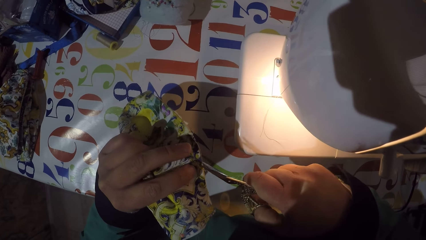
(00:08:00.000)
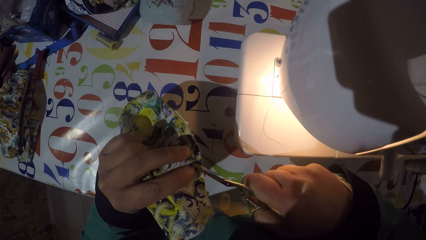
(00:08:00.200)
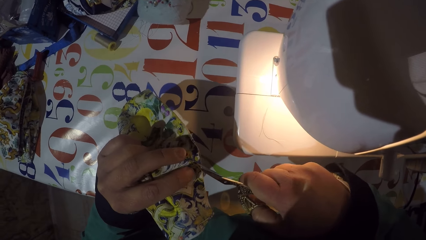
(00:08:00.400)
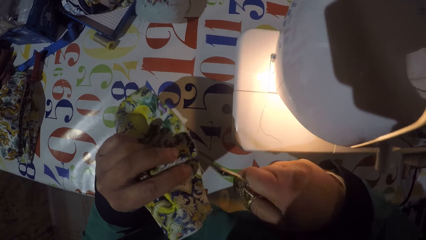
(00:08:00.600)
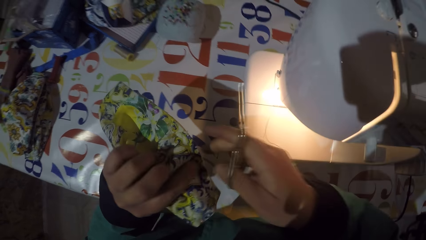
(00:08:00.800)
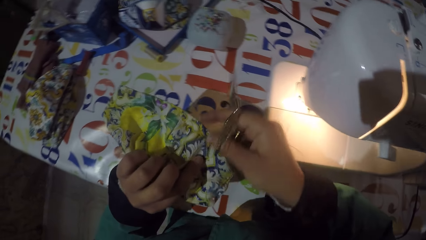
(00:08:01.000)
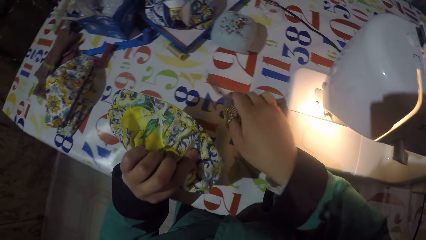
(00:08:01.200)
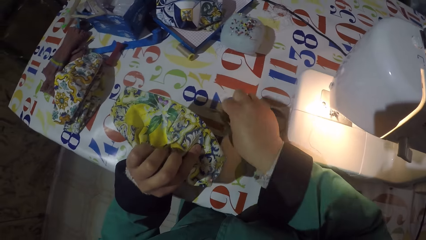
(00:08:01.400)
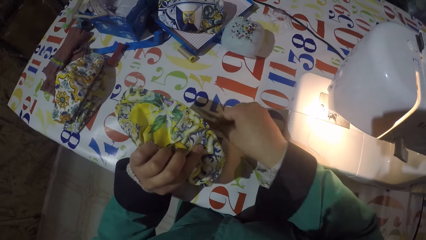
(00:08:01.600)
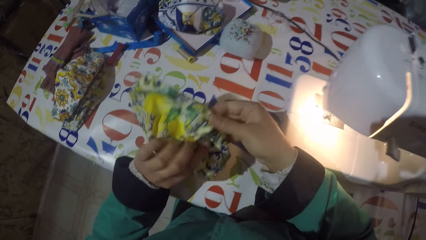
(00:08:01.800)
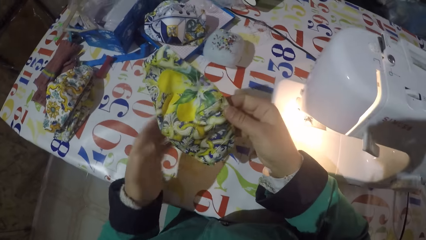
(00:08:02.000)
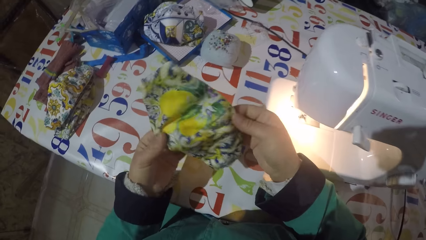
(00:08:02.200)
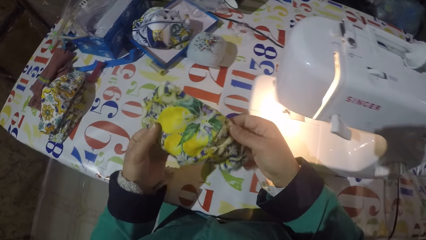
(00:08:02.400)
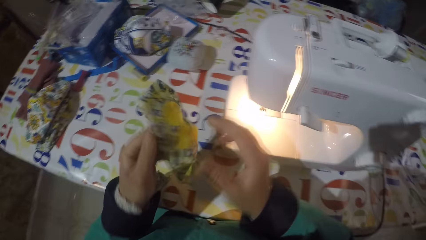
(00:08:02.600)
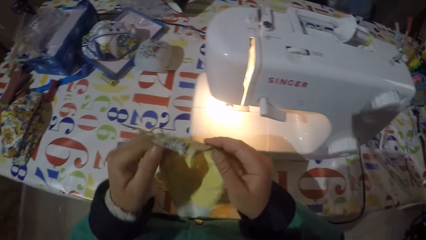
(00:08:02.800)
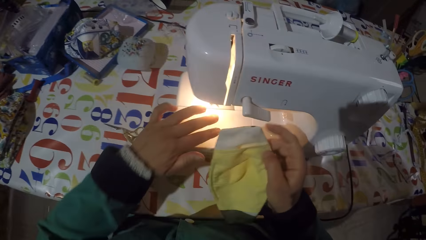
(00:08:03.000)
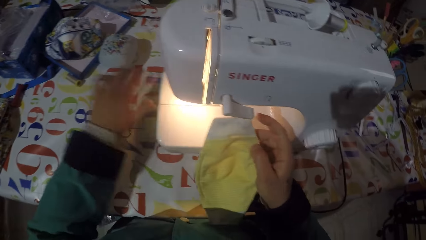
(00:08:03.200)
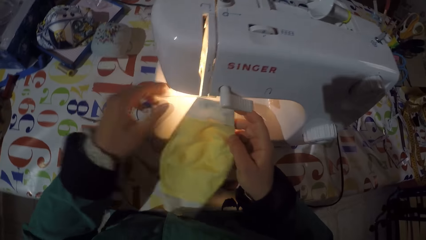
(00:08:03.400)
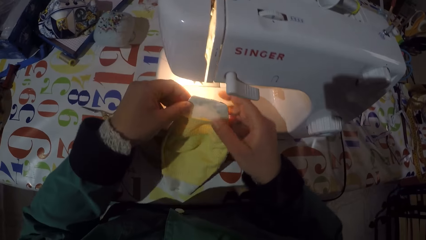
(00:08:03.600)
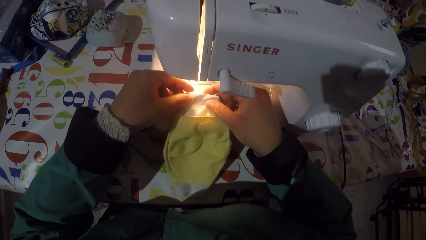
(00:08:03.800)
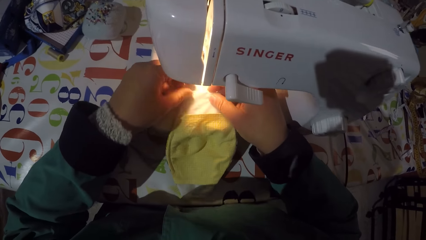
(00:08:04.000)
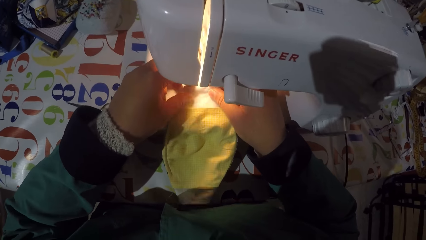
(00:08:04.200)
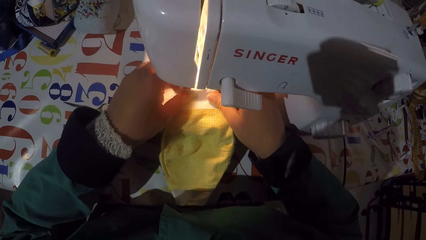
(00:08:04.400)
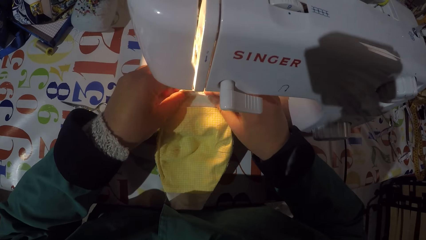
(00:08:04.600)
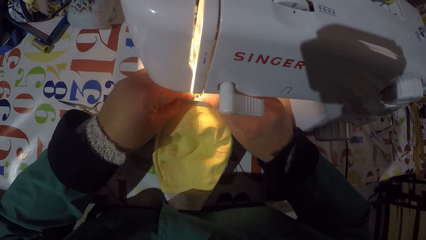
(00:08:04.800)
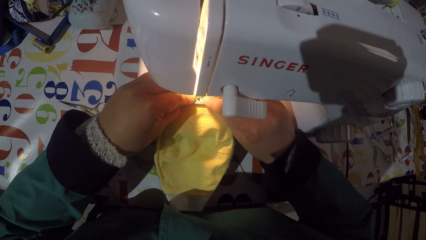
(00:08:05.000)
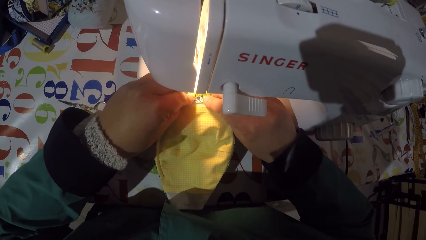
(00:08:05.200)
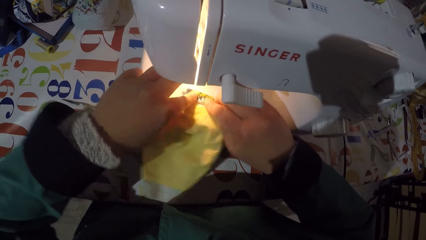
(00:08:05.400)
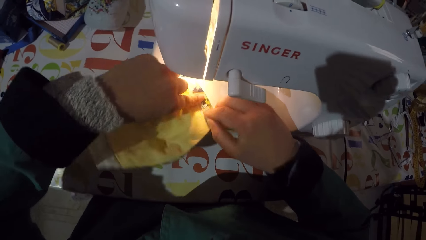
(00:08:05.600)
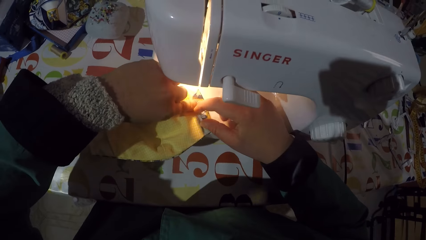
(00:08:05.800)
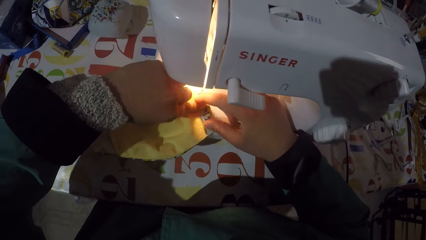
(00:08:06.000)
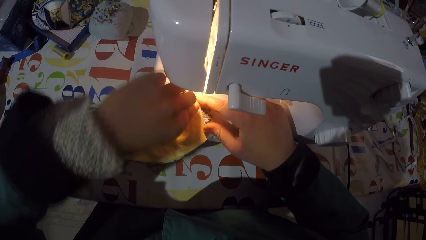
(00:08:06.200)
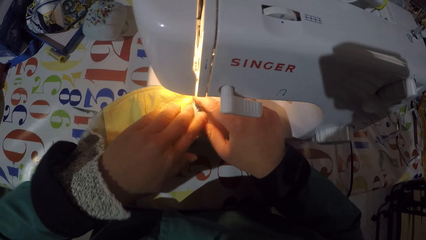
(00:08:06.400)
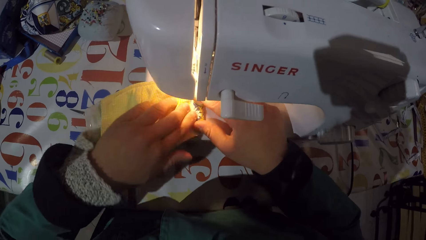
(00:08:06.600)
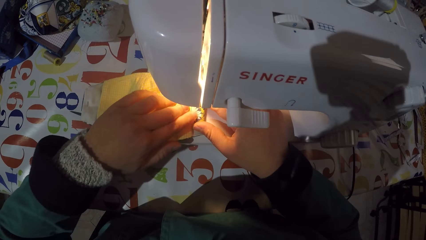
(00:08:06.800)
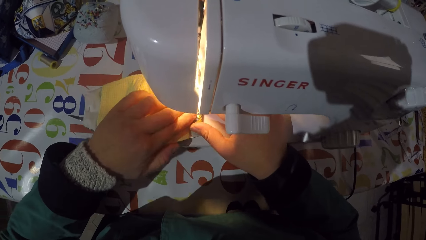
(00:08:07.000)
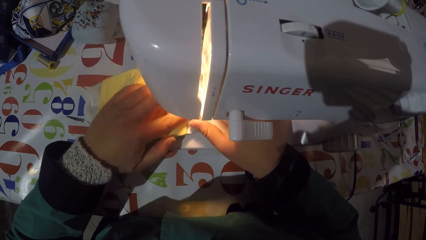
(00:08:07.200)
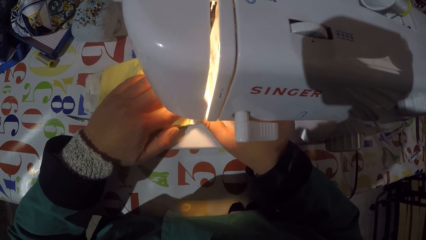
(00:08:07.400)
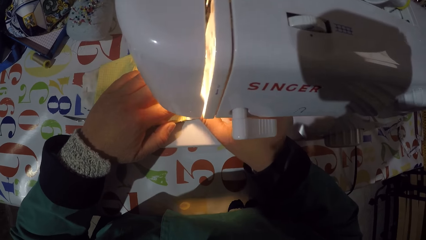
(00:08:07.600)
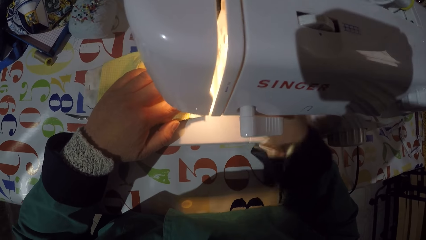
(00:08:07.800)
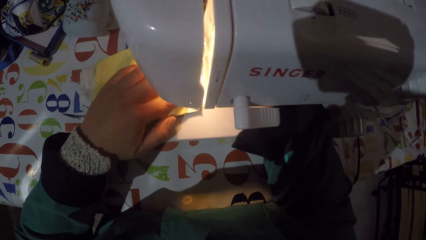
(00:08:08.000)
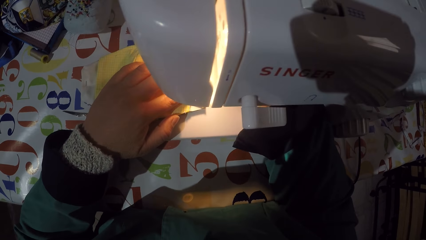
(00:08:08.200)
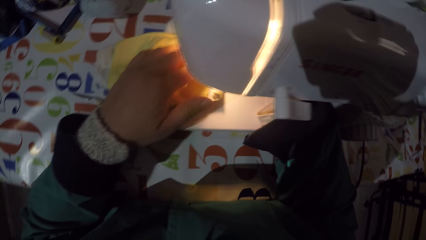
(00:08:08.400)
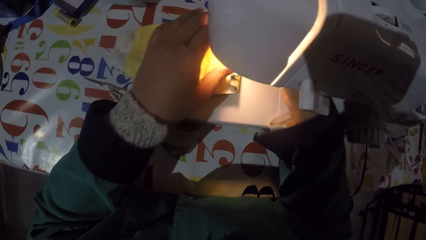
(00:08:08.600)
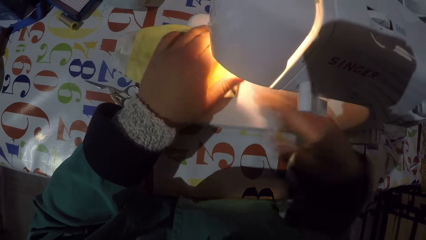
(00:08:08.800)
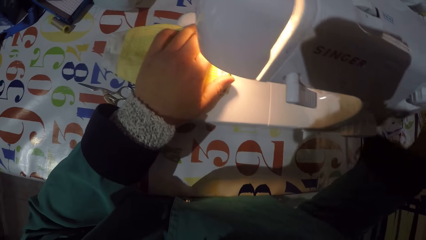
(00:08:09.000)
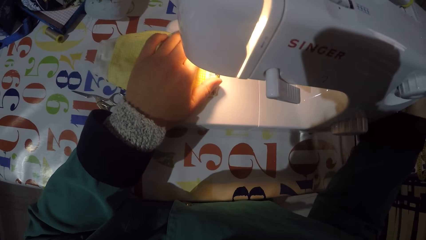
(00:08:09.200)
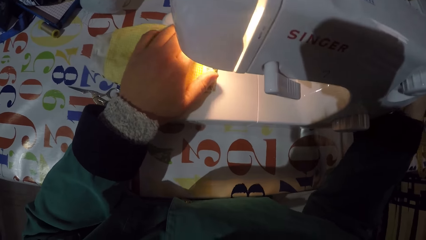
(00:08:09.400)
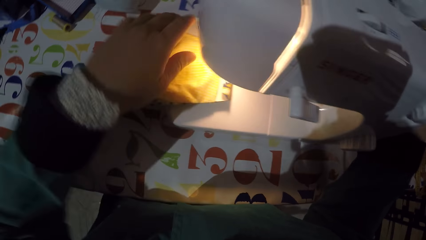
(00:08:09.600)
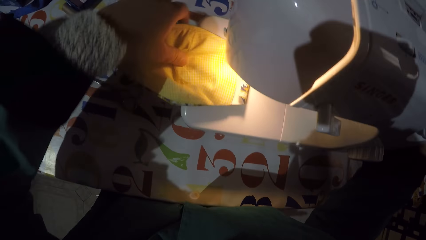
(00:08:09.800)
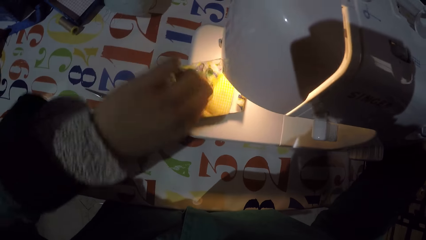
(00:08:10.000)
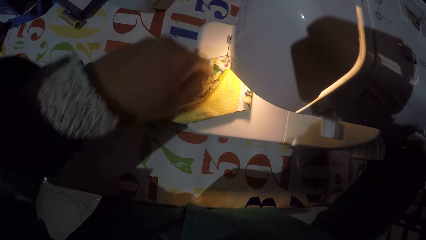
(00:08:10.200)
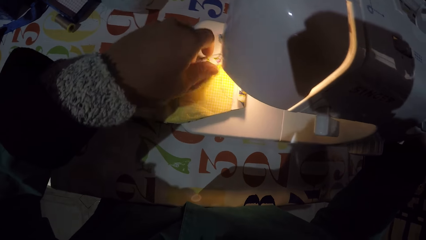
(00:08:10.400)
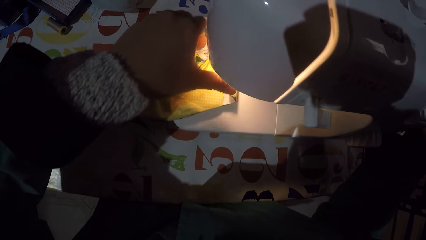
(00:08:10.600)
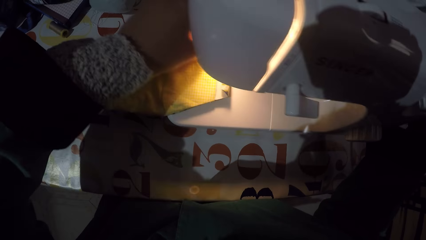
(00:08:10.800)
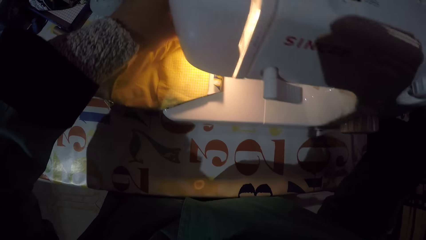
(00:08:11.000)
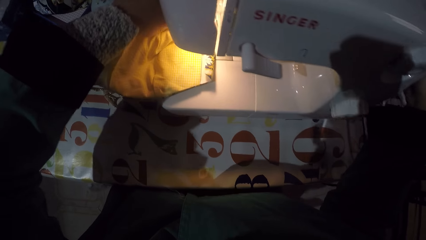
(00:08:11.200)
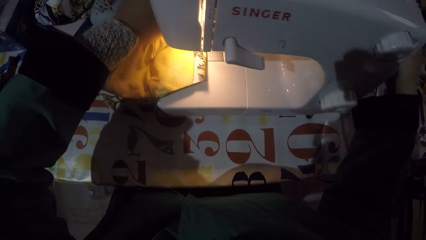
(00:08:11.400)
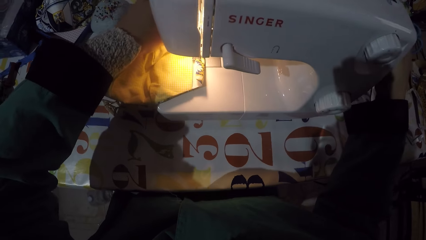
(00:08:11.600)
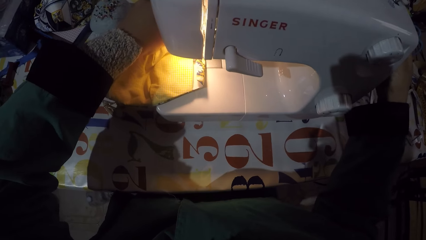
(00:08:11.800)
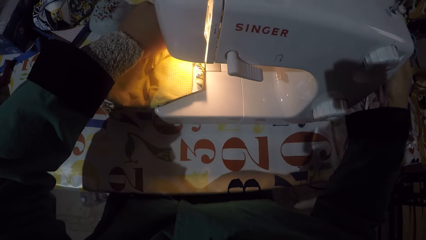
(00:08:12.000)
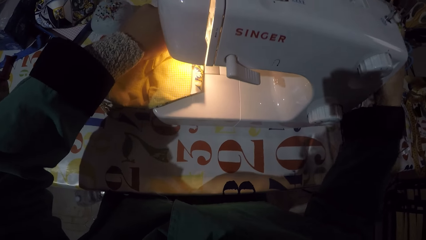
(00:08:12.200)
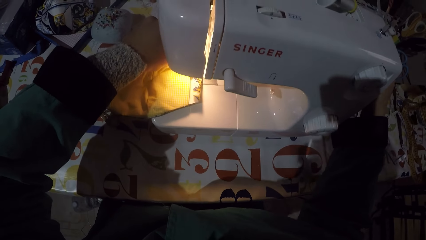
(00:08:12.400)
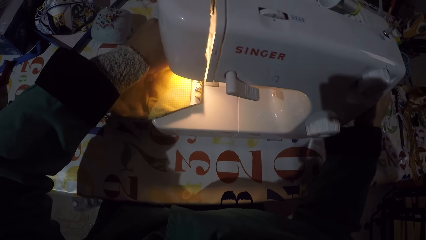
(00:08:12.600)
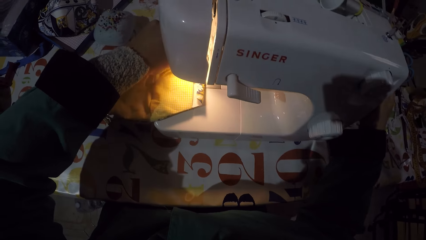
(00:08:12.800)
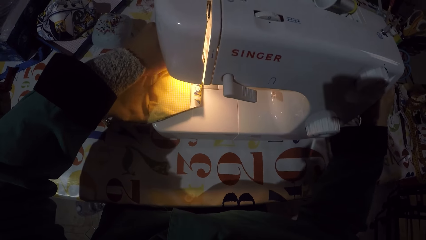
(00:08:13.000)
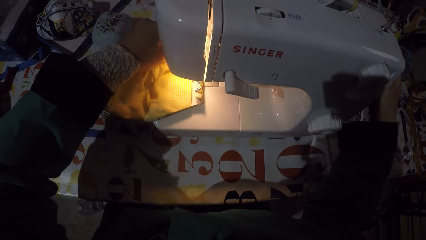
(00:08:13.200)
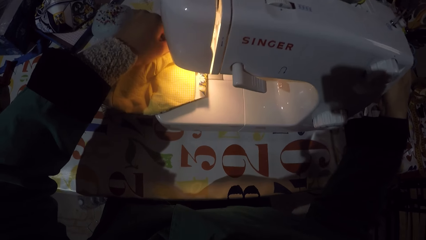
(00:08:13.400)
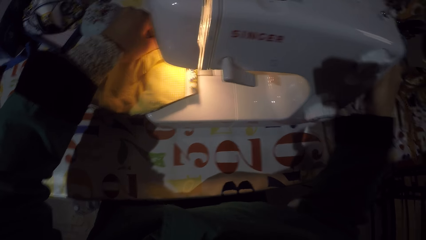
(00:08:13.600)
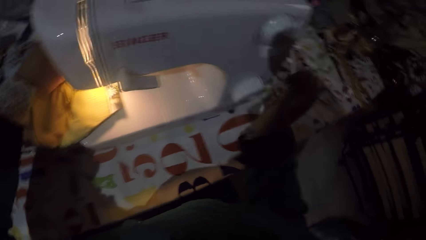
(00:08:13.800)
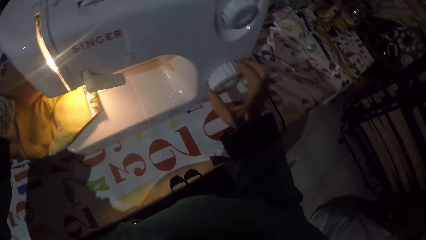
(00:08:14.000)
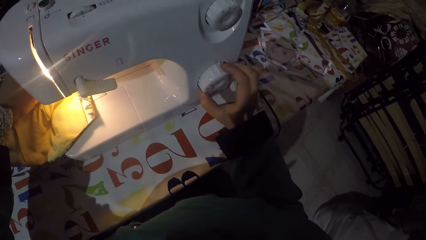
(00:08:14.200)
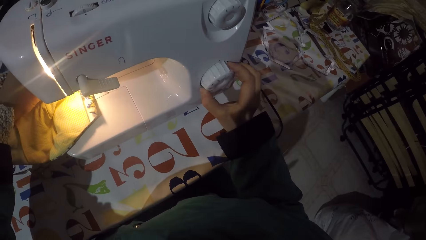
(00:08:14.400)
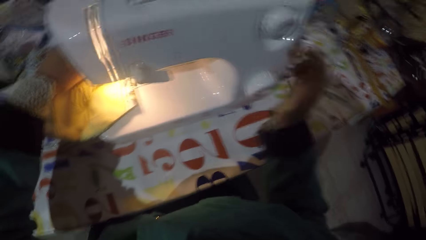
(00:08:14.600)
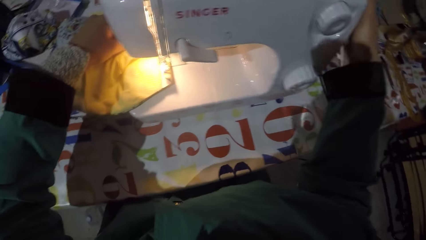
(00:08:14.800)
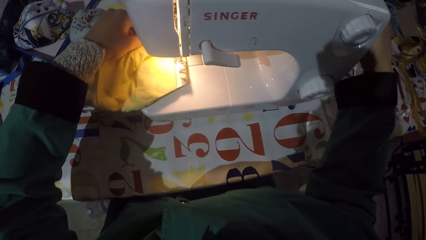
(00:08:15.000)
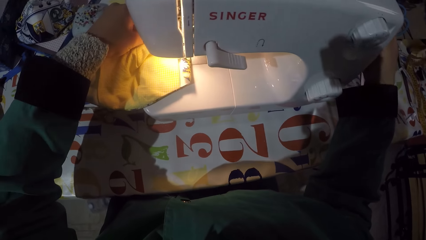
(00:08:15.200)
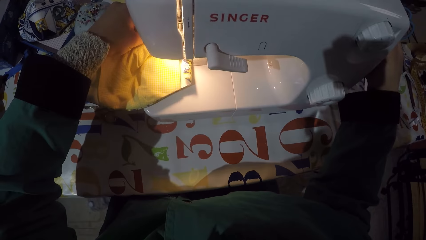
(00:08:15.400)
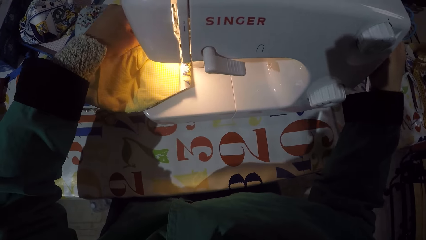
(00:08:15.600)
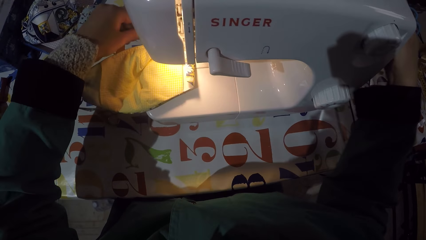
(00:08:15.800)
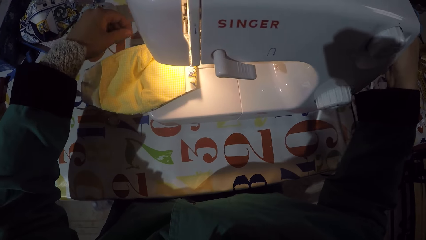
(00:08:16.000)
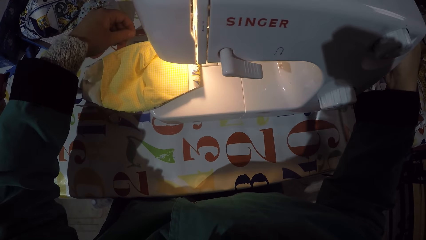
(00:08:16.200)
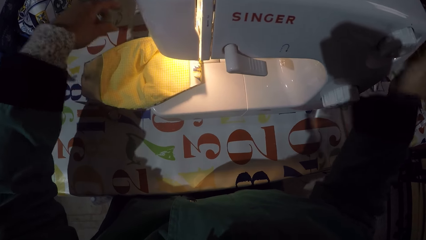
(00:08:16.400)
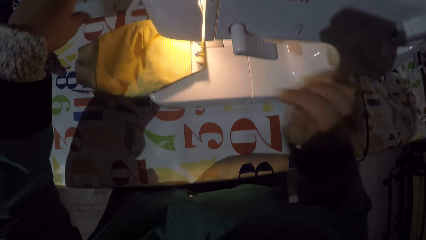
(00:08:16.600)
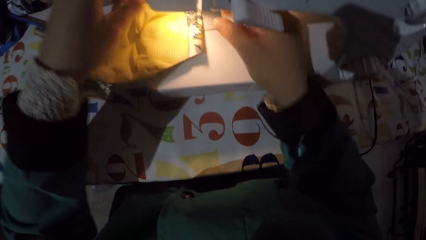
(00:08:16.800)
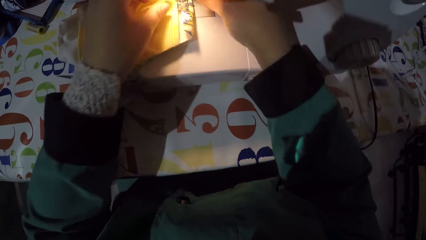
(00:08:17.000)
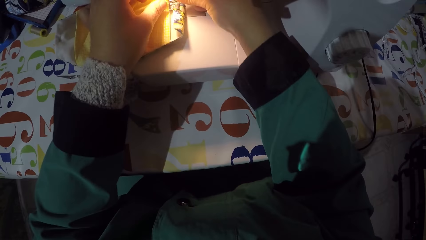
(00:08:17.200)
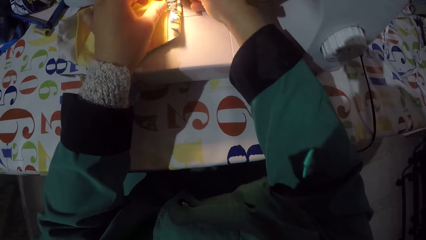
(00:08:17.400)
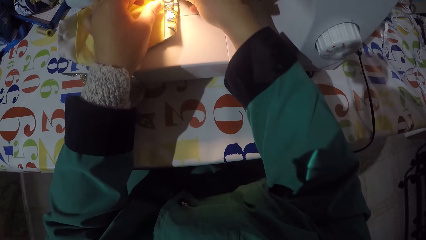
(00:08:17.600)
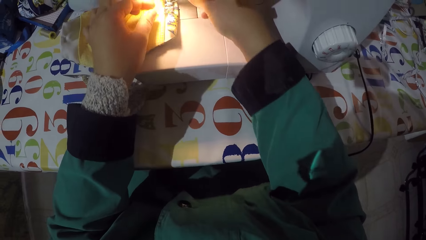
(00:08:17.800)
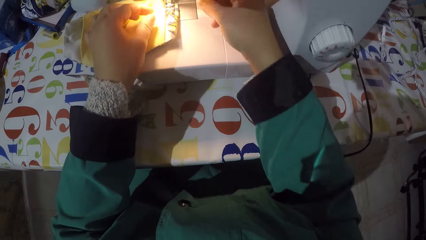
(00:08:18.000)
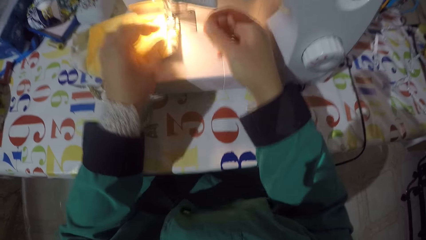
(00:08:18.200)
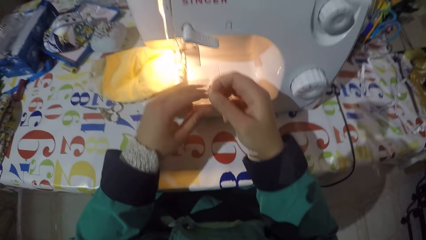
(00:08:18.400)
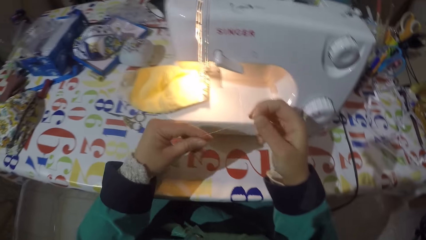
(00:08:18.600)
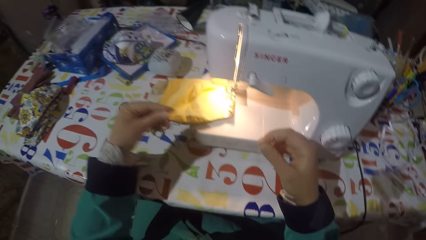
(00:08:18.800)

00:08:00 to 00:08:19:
The camera wearer holds a piece of cloth or mask. They put the scissors on the table. They check the piece of cloth. They wipe the sewing machine. They put the mask in the sewing machine. They fold the edge of the piece of cloth. They align the piece of cloth on the sewing machine. They push the mask underneath a needle. They adjust a balance wheel. They fold the mask. They adjust a stitch selector. They adjust the balance wheel. They thread the sewing machine. They pull a string from the sewing machine.
